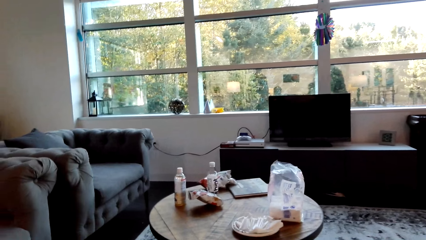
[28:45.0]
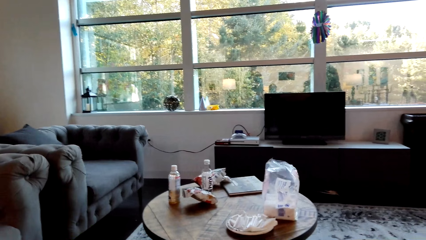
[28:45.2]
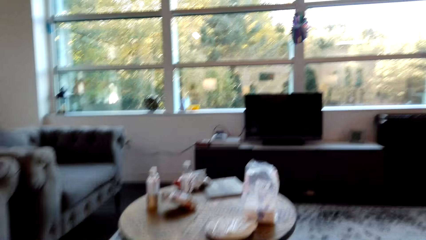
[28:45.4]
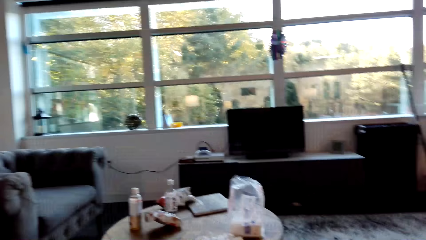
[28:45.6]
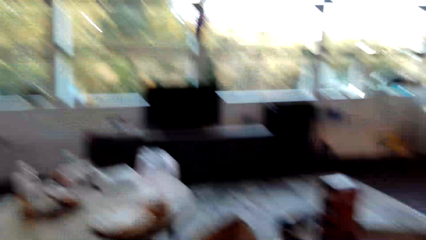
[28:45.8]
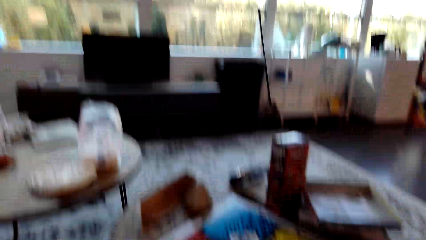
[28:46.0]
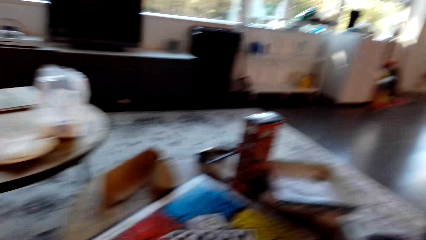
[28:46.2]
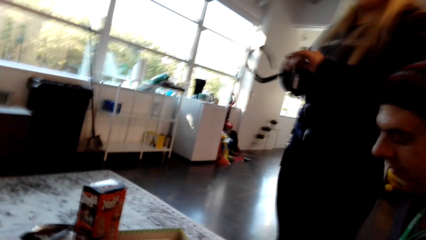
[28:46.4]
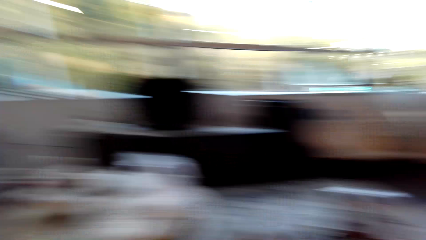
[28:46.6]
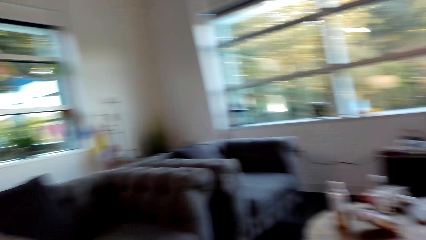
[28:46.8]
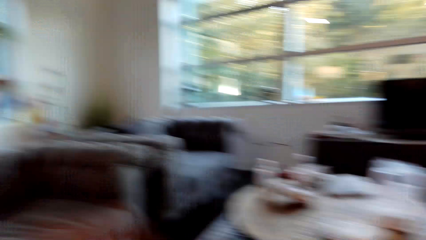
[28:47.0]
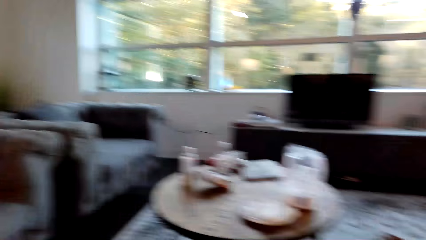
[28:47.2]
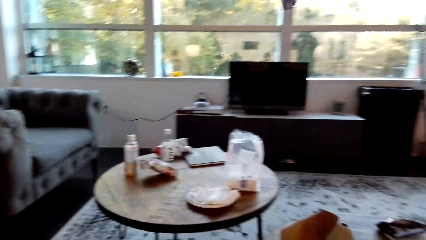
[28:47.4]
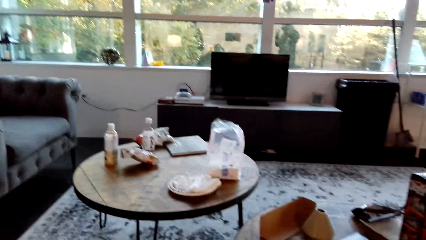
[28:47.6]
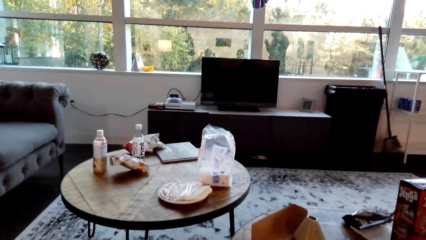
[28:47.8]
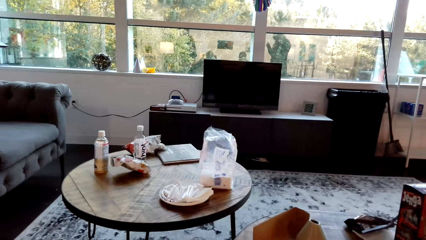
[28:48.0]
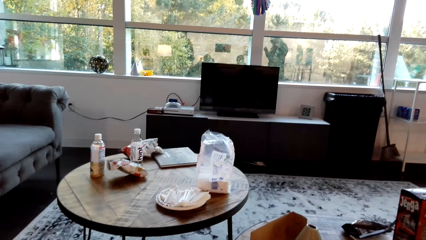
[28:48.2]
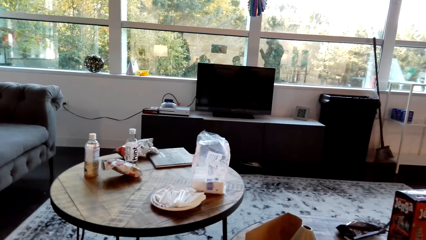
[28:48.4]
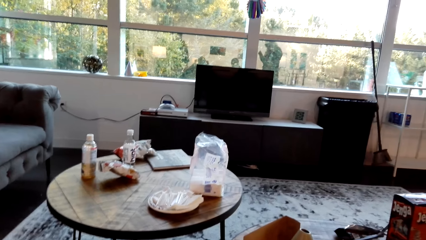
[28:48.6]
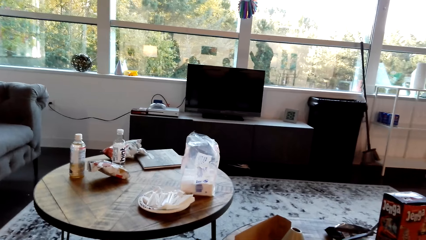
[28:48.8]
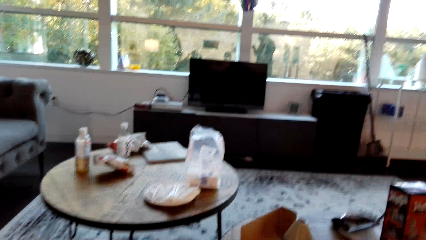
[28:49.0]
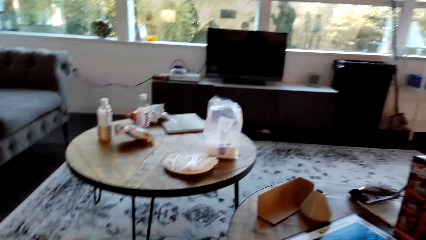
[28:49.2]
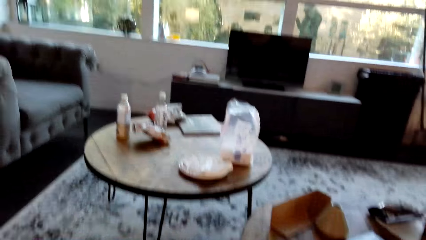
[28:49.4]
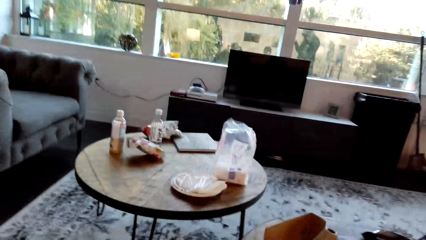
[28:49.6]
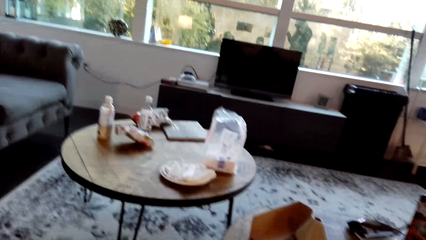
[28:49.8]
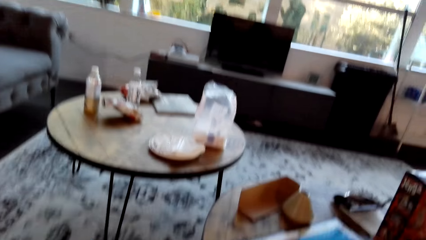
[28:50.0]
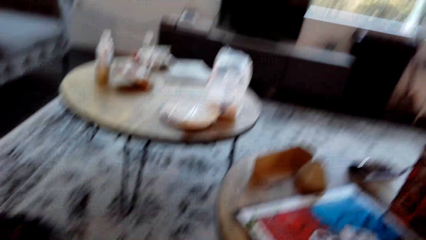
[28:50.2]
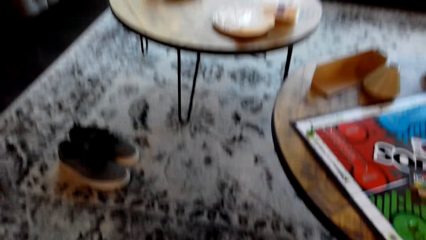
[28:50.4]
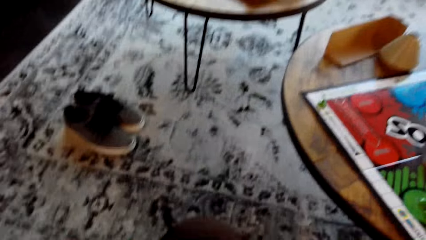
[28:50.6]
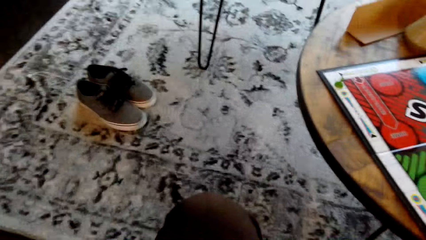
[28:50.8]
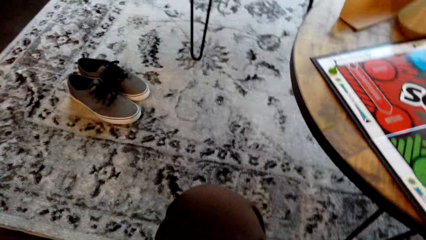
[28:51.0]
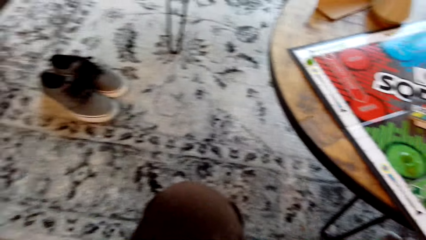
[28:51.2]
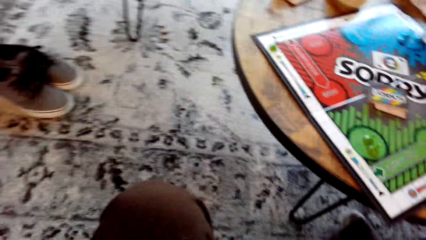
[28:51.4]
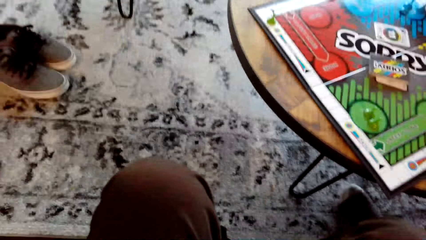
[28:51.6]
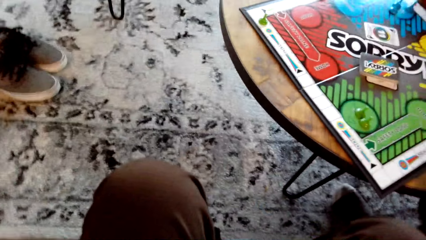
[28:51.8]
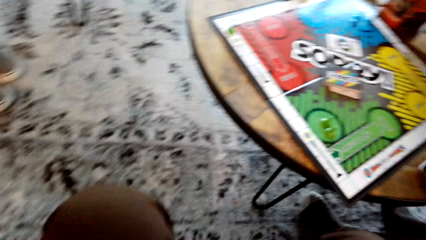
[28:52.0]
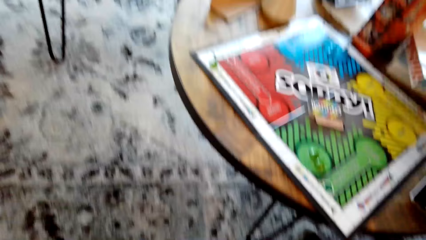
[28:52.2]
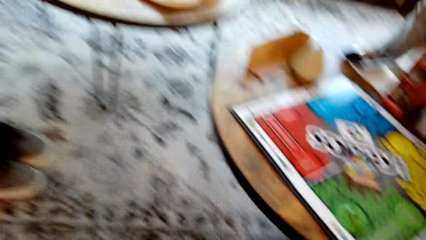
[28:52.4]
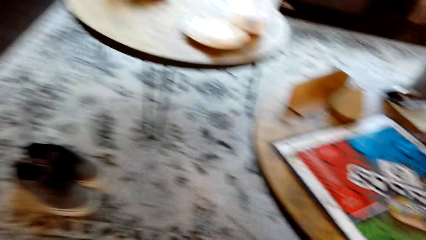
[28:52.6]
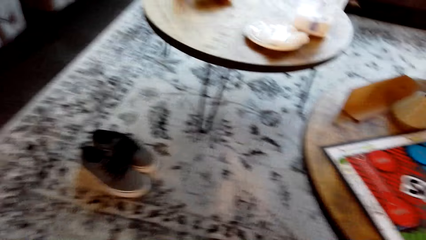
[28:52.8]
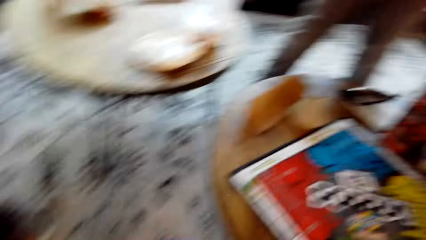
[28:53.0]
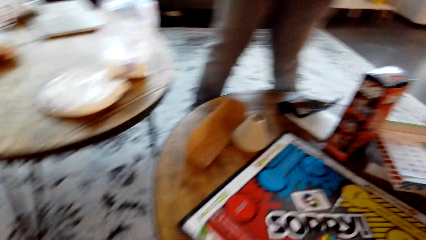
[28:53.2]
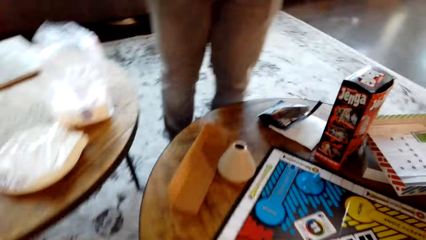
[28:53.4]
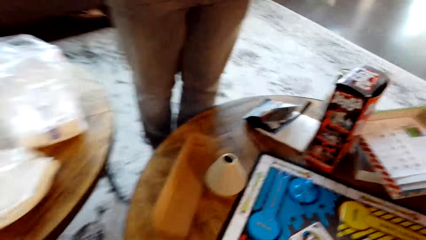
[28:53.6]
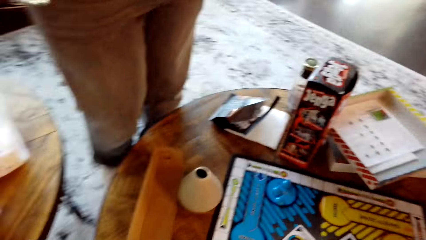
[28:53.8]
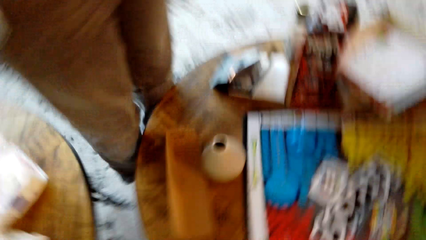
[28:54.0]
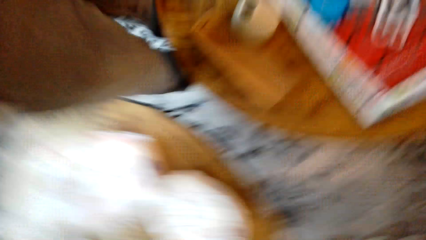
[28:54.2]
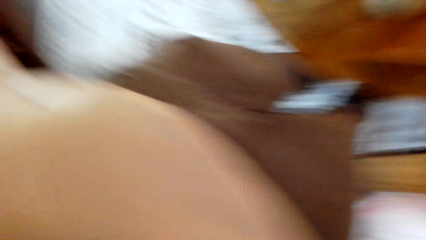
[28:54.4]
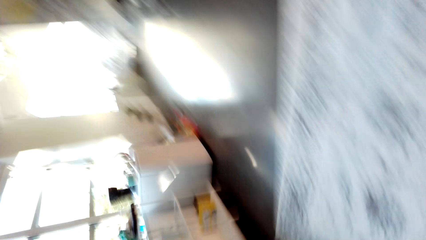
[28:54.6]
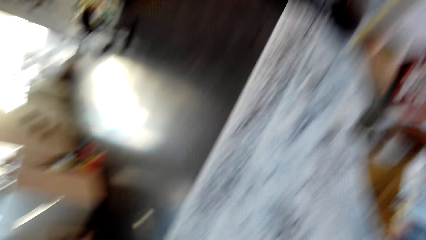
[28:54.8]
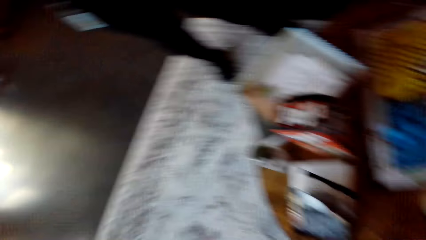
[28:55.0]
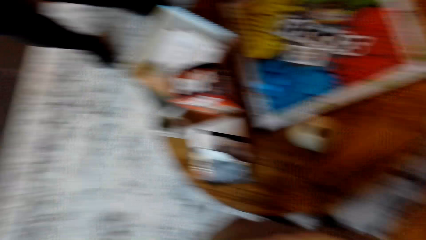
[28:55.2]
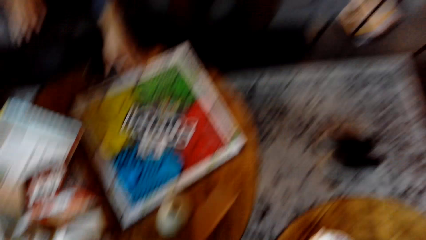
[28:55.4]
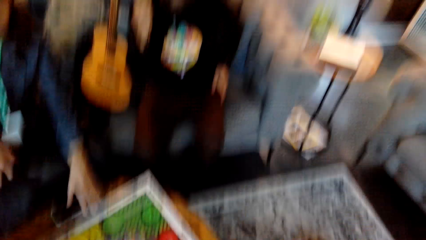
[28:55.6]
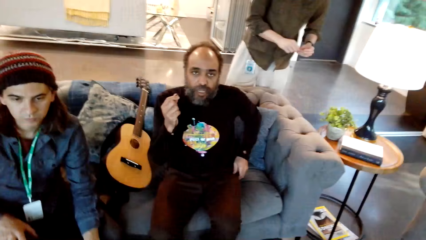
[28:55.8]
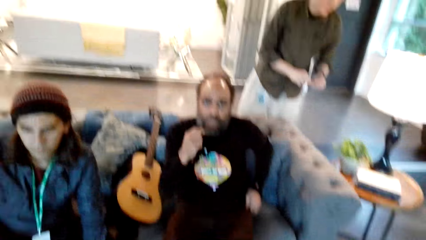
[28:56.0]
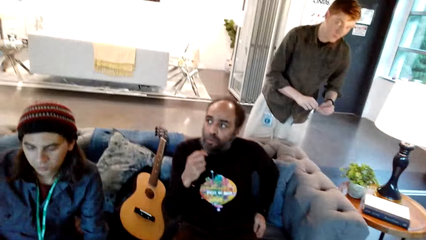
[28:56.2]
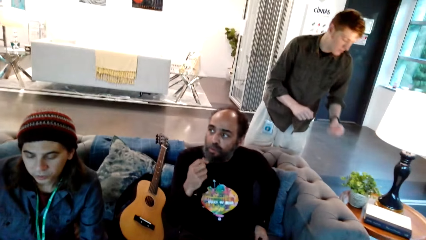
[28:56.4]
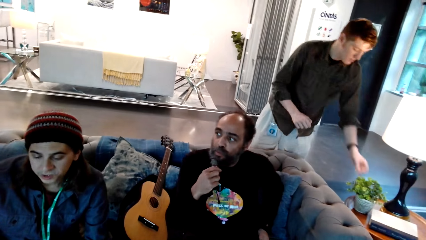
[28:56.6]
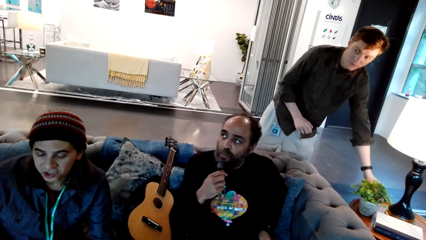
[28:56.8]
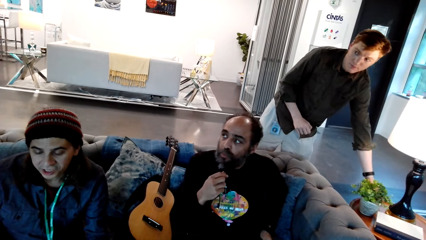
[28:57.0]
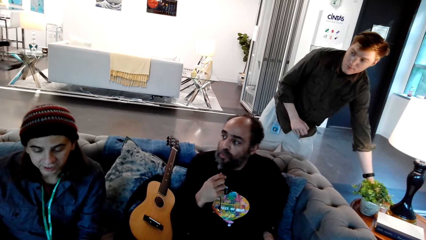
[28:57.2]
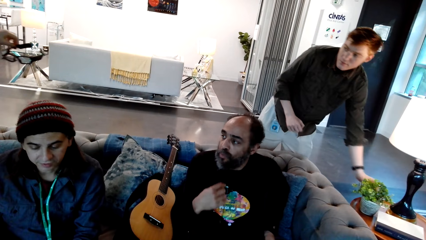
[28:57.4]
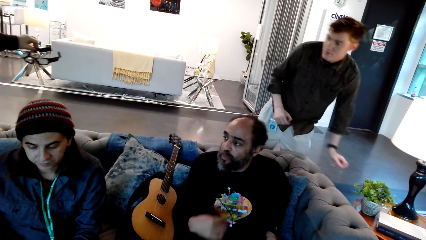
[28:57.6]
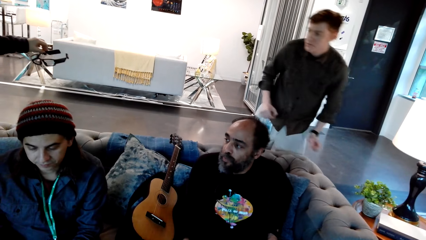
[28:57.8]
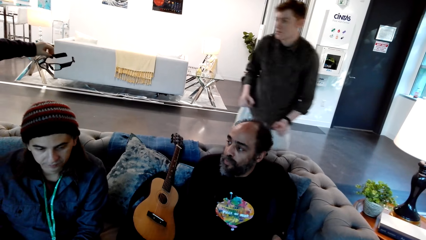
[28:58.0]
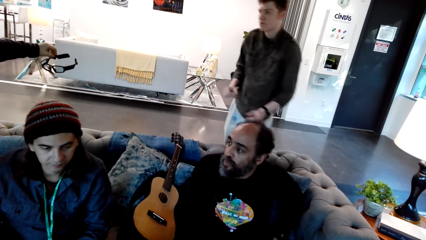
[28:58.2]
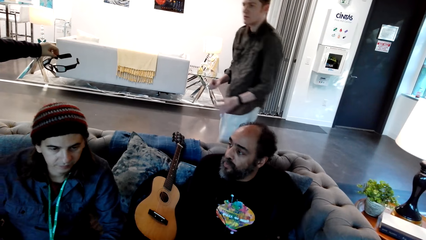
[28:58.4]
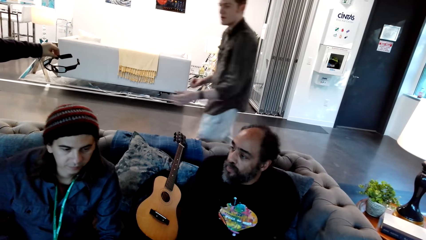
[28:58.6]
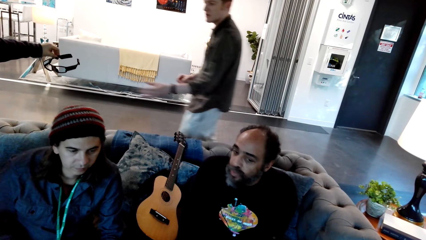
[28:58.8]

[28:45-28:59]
The camera wearer turns around the house. They remove a camera. They give a woman the camera. They sit on the stool.
